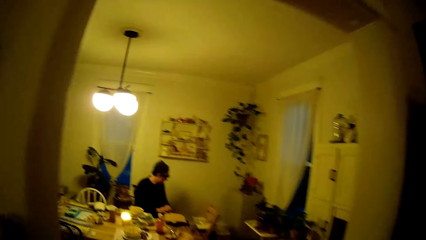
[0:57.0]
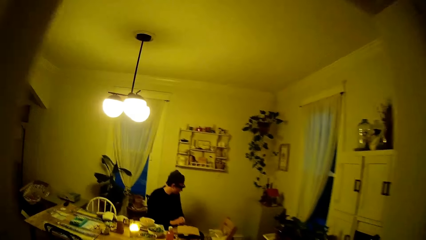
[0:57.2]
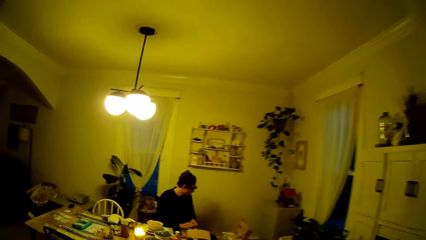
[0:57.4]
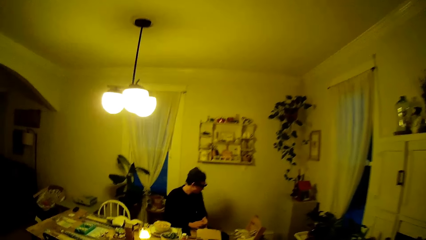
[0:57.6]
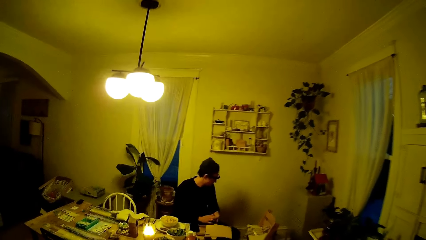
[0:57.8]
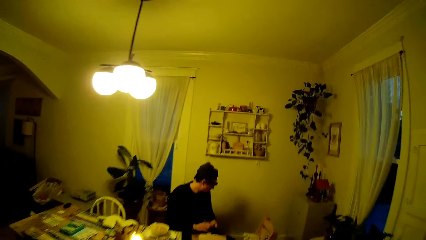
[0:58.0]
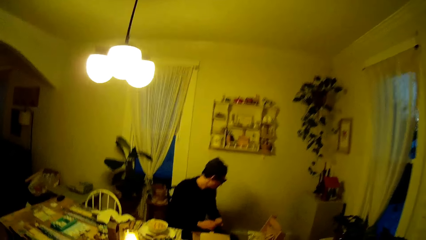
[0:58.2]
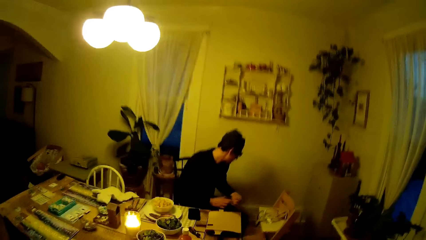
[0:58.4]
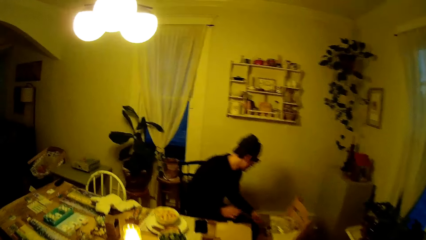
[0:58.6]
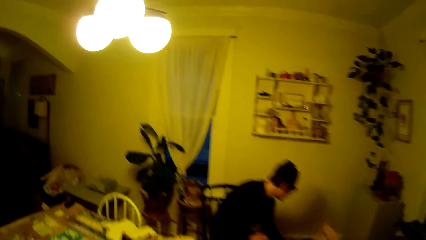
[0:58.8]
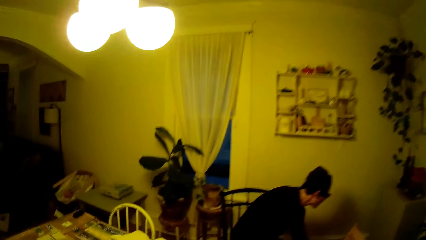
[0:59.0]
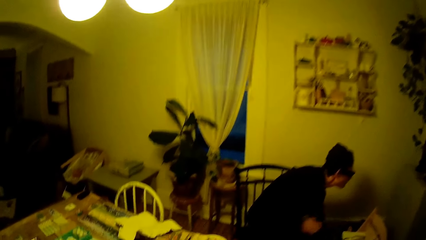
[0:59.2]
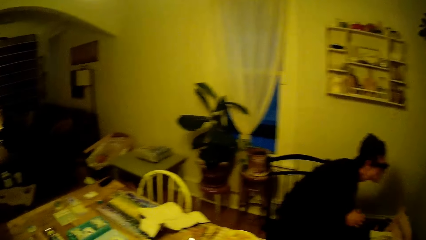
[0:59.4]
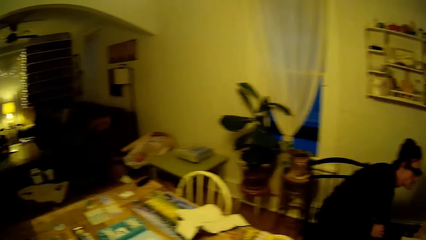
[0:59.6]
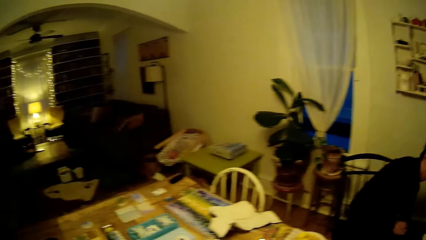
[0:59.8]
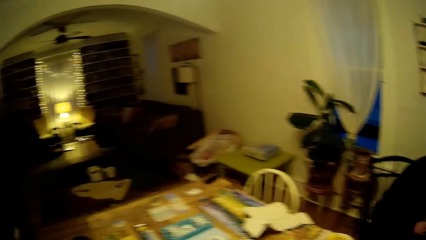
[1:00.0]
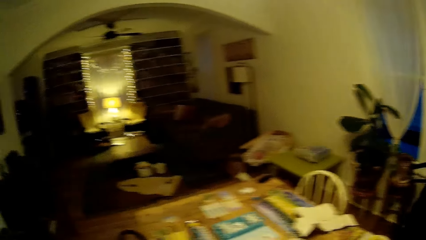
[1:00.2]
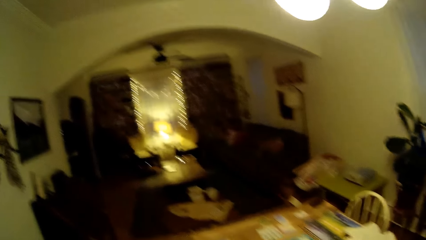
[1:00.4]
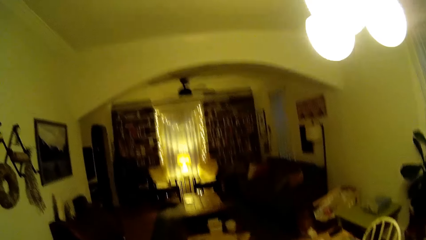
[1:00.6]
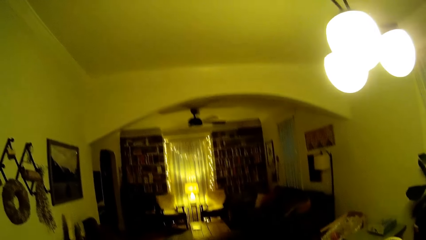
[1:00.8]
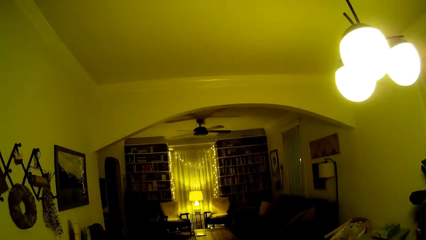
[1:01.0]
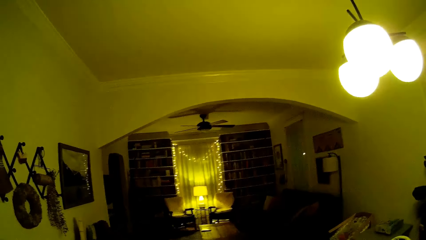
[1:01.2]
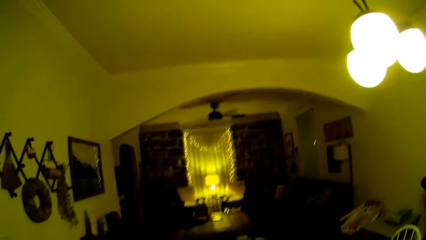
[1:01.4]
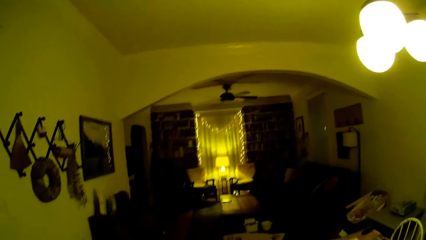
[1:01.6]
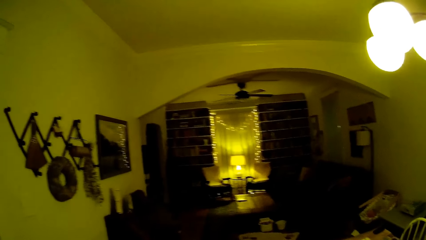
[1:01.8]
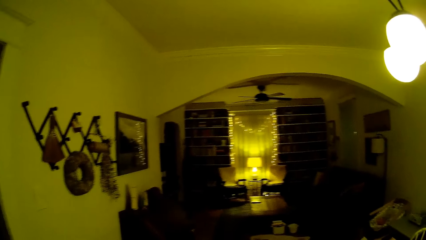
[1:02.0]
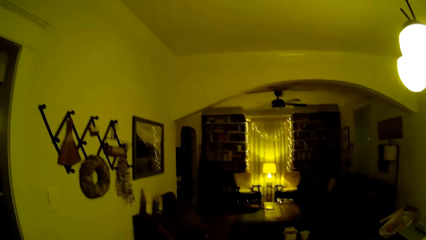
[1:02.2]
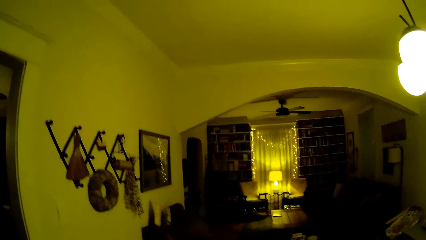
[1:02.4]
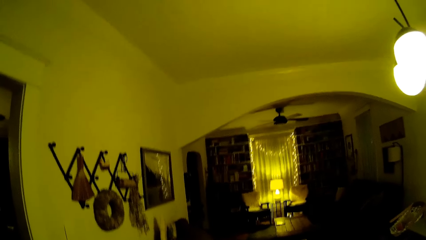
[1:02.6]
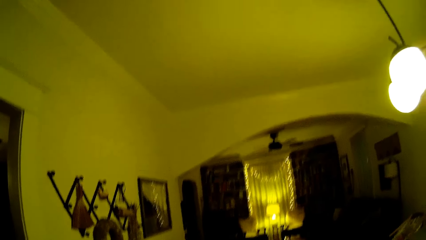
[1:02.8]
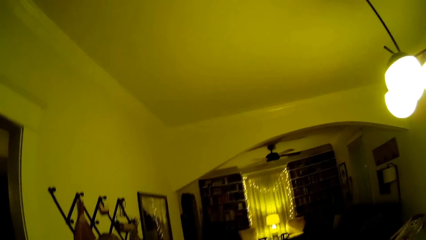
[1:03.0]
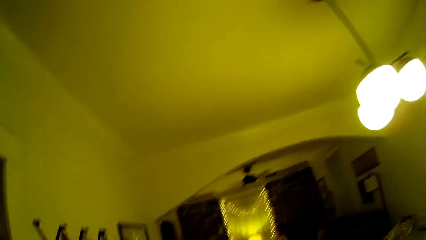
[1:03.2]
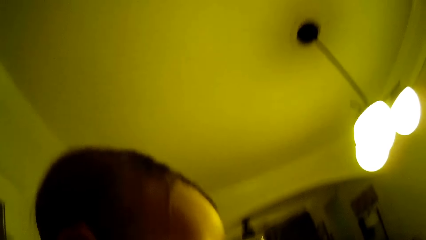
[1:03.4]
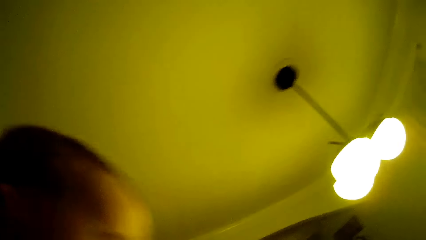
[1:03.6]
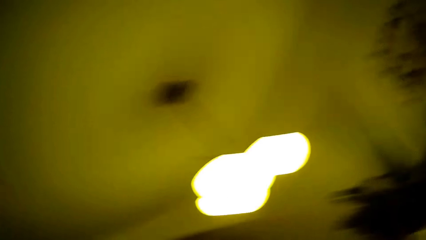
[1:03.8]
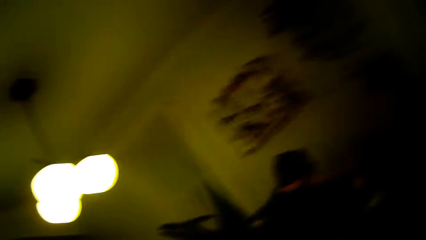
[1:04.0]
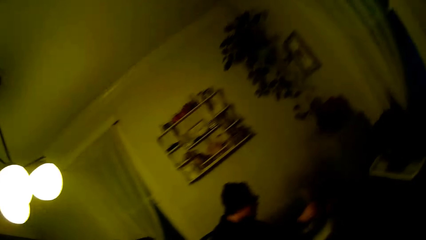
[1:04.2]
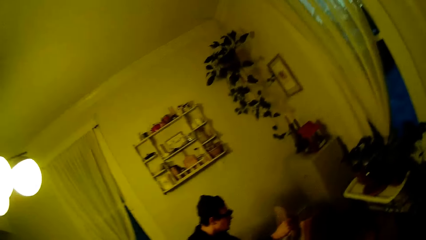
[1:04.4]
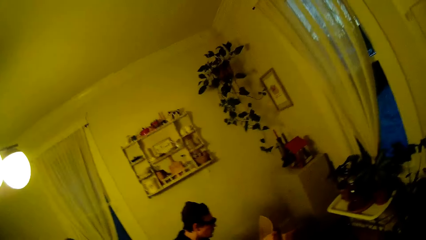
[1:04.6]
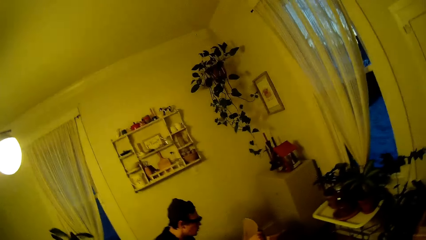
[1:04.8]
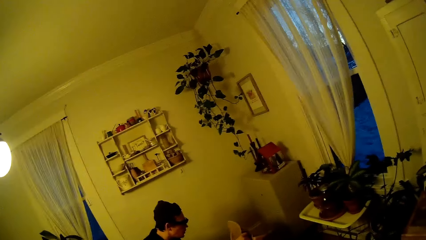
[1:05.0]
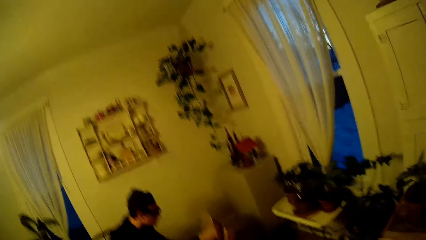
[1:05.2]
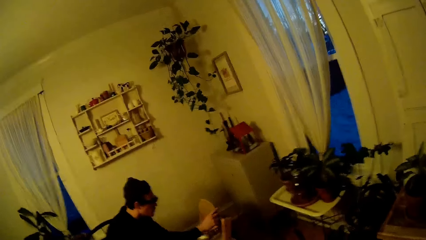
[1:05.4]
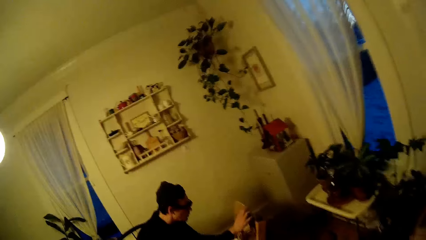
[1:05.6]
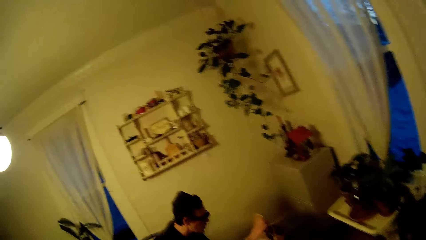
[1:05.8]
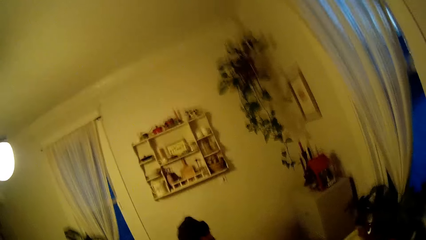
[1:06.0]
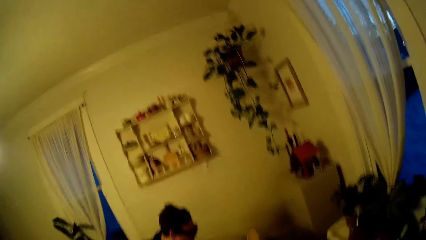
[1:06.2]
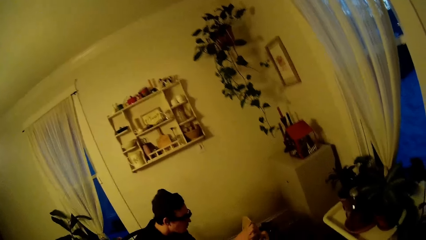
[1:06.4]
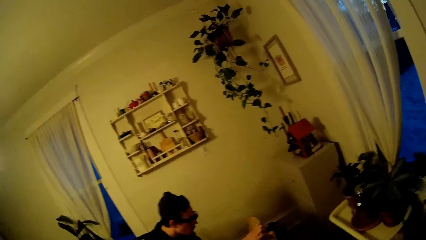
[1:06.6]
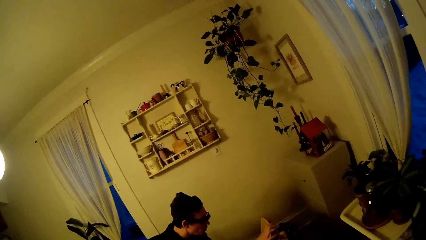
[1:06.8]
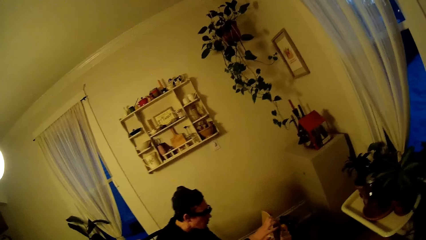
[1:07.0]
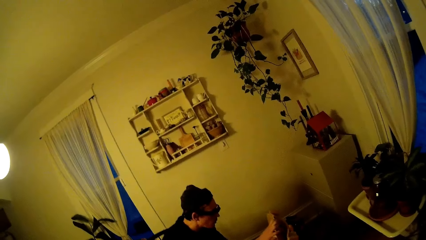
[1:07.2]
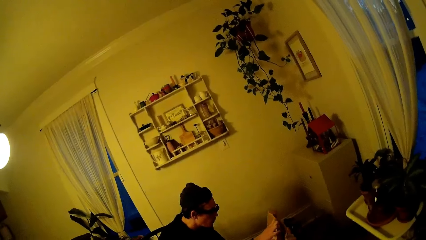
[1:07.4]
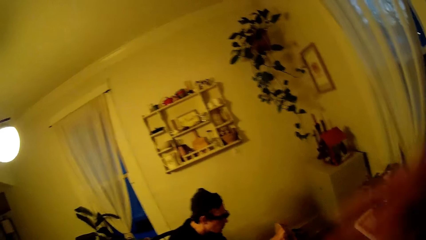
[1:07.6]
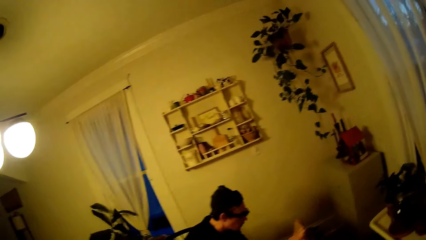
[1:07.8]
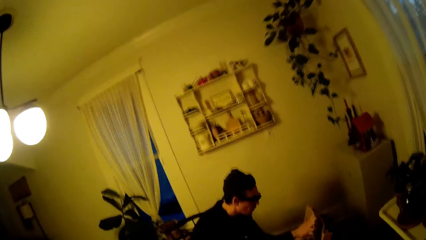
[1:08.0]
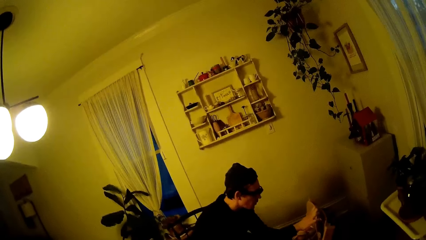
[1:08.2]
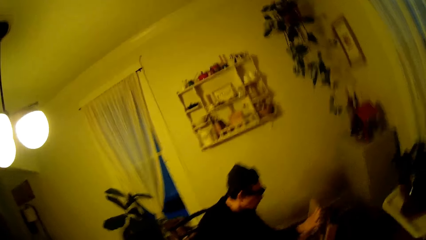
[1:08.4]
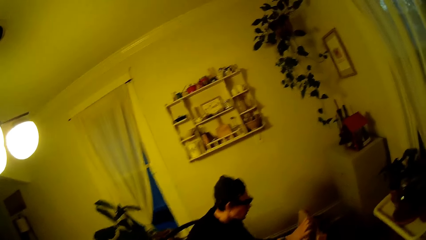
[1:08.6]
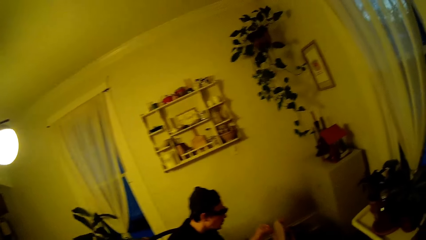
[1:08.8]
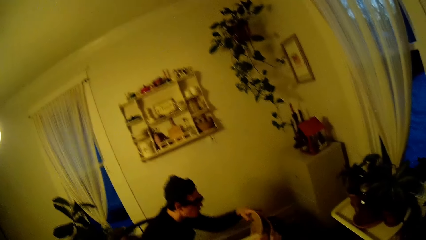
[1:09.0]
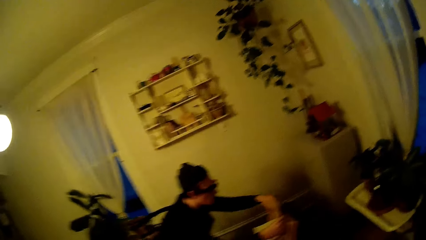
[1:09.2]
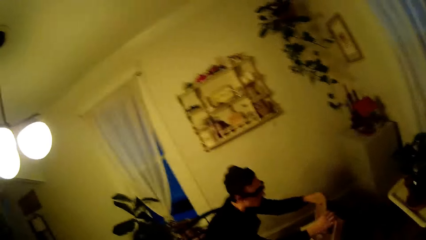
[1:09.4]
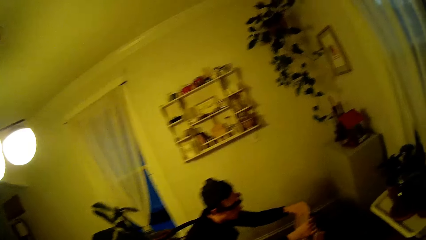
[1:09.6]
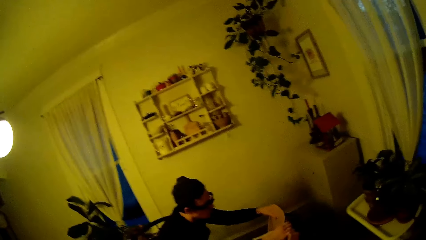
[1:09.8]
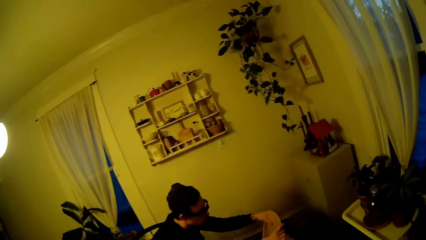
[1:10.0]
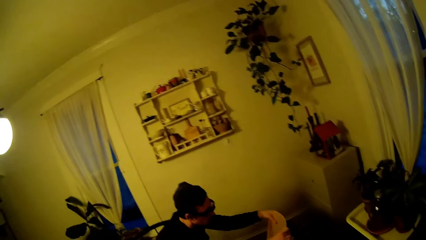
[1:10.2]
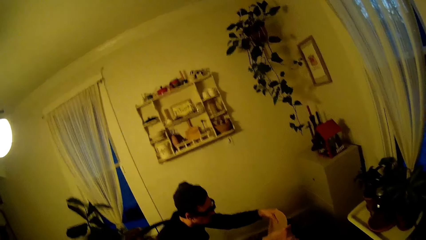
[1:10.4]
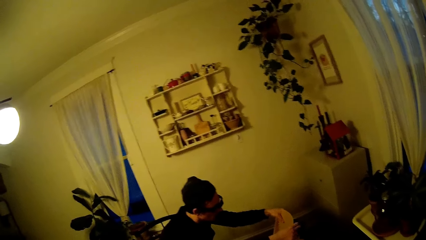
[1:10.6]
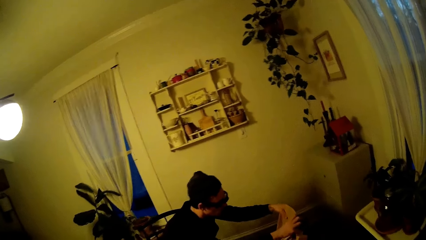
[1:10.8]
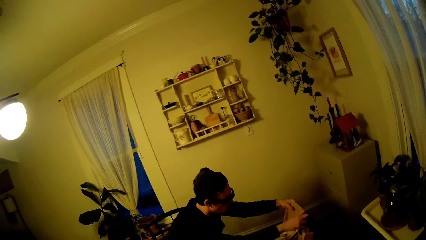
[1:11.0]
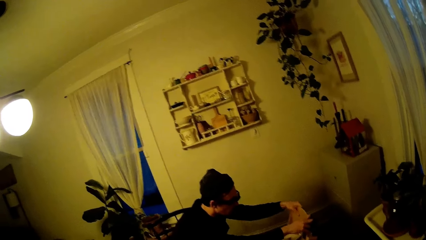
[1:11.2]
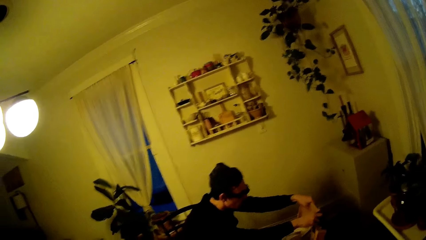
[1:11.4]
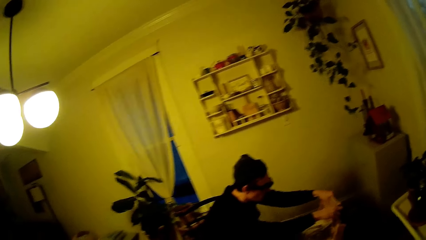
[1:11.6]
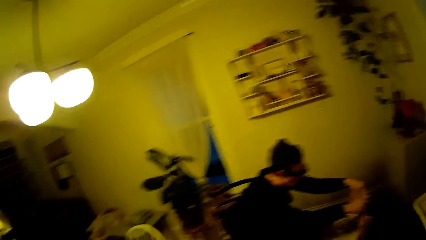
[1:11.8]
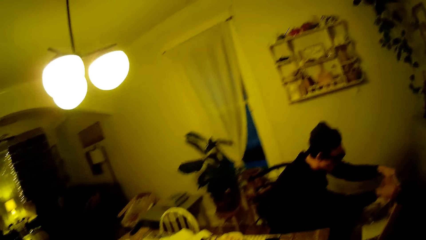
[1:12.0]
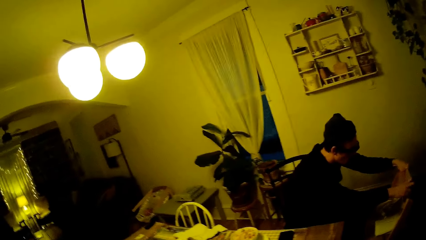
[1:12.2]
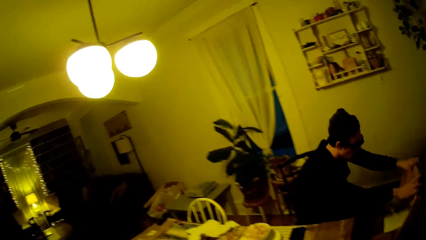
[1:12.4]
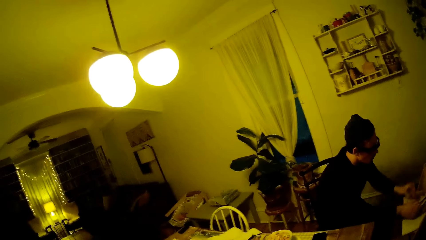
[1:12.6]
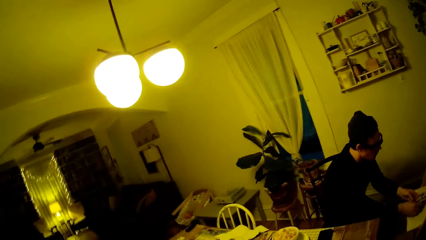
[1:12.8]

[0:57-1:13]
A man picks up something. The camera wearer drops the bottle on the dining table with her right hand. She carries the baby. She lifts the baby with both hands. She stares at the man. She touches something with the right hand. The man touches something.
